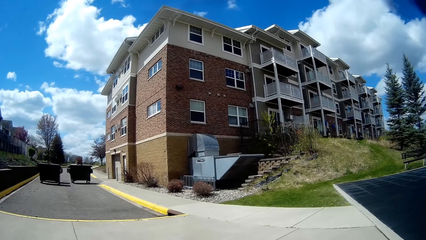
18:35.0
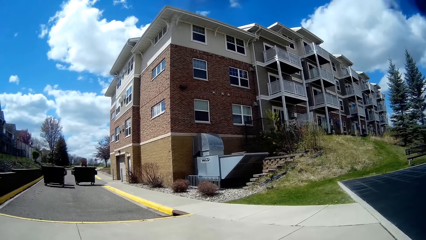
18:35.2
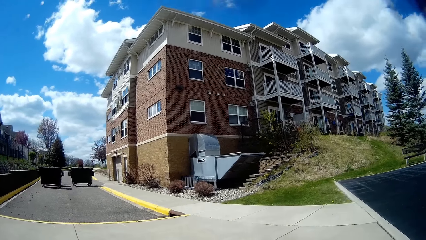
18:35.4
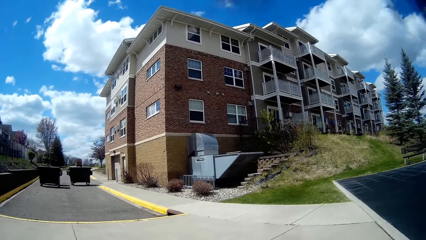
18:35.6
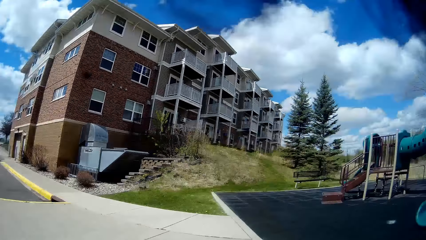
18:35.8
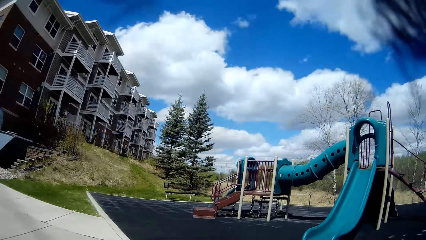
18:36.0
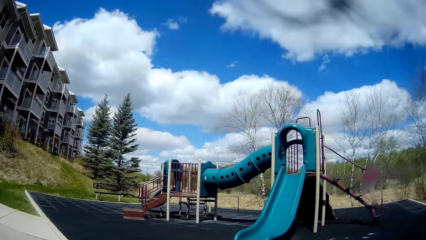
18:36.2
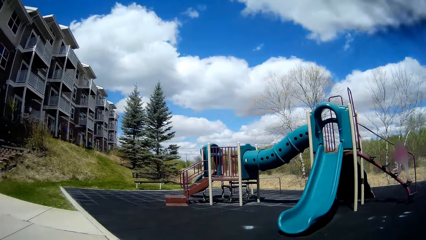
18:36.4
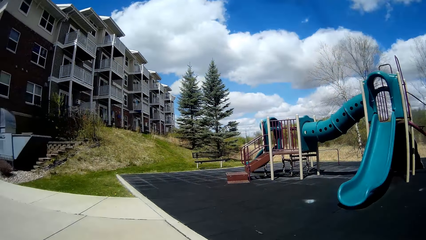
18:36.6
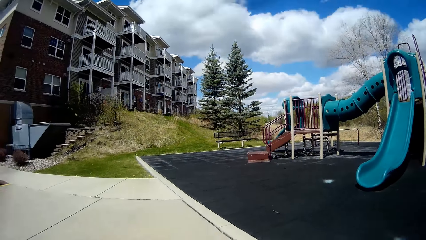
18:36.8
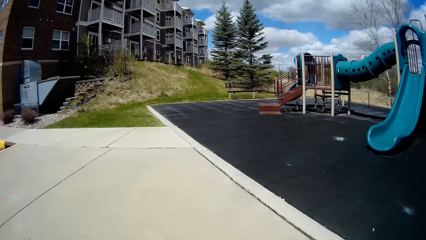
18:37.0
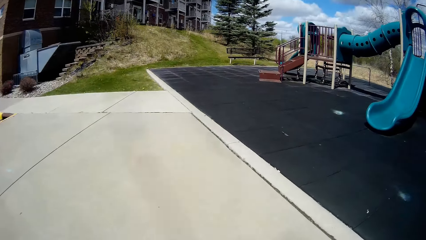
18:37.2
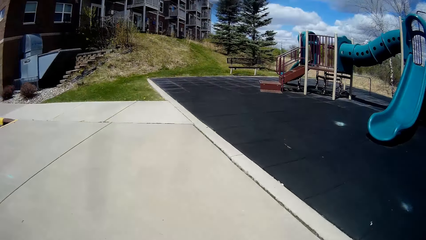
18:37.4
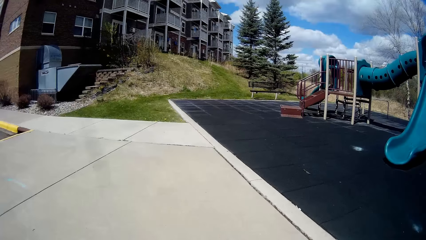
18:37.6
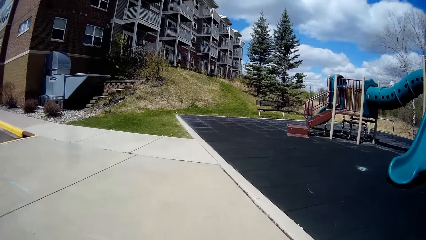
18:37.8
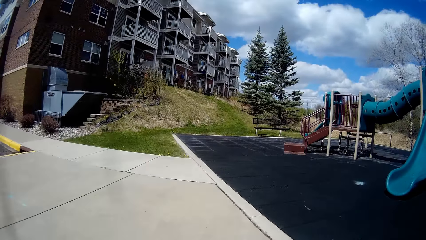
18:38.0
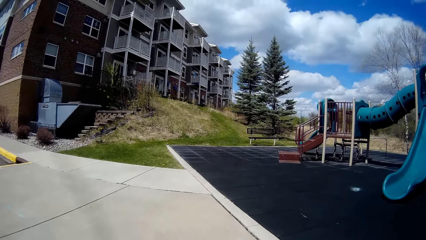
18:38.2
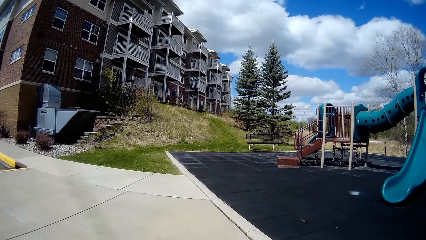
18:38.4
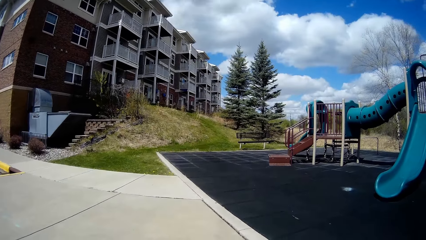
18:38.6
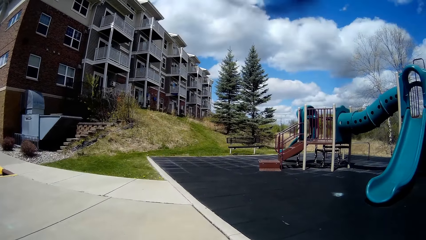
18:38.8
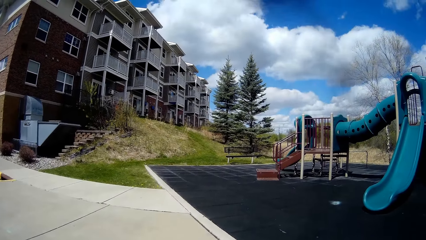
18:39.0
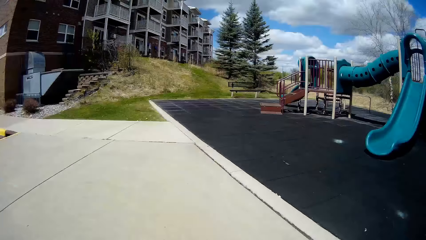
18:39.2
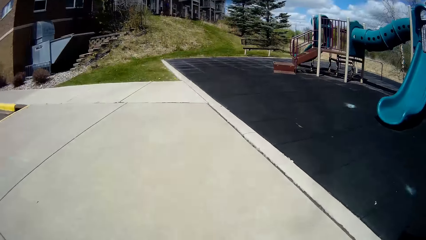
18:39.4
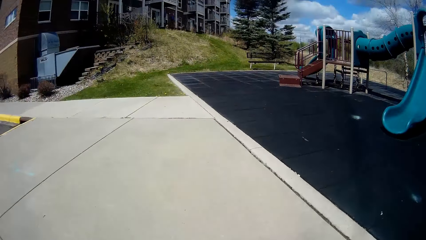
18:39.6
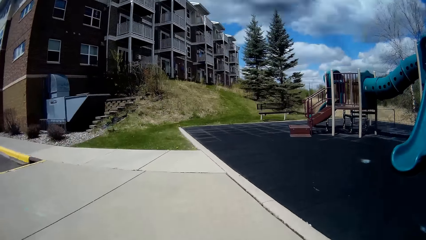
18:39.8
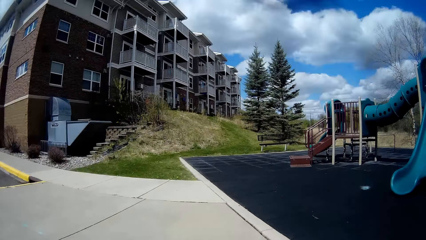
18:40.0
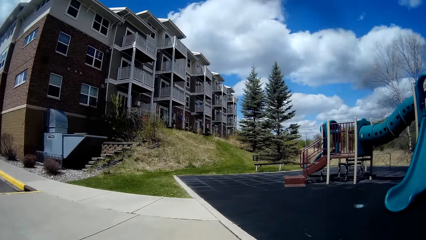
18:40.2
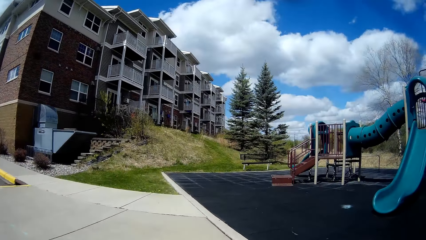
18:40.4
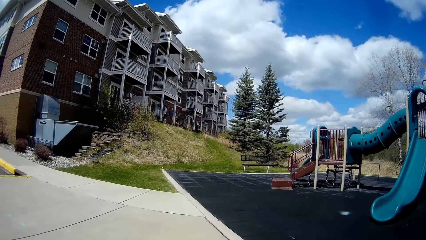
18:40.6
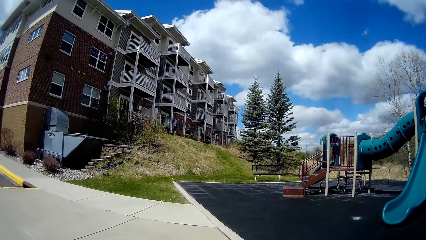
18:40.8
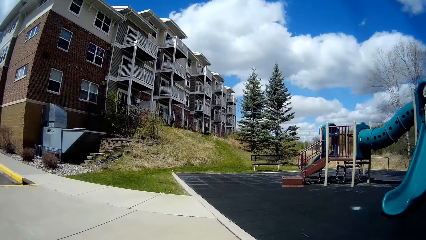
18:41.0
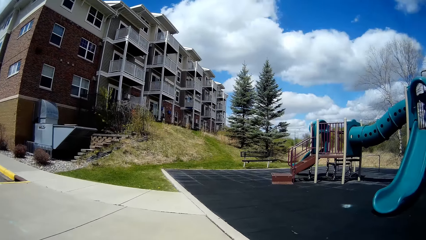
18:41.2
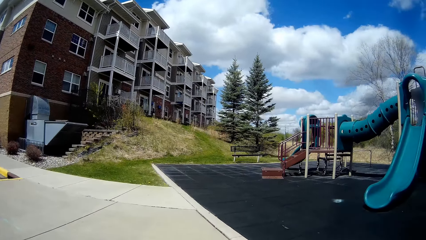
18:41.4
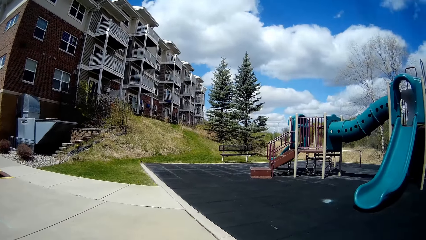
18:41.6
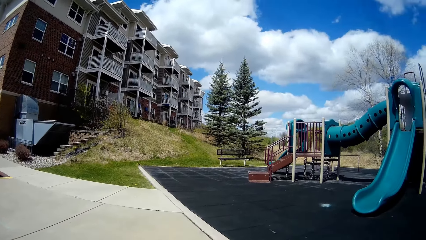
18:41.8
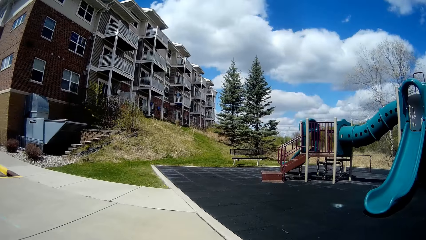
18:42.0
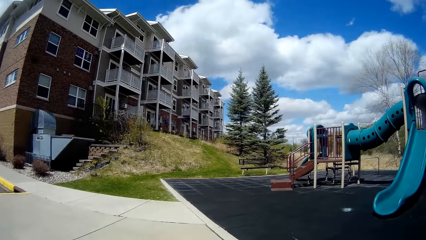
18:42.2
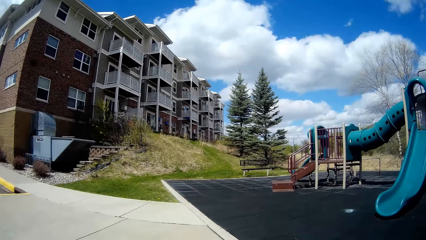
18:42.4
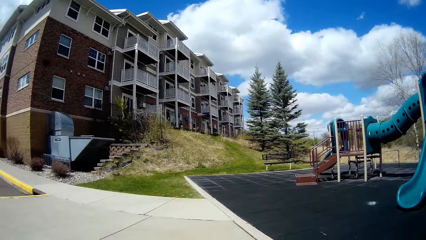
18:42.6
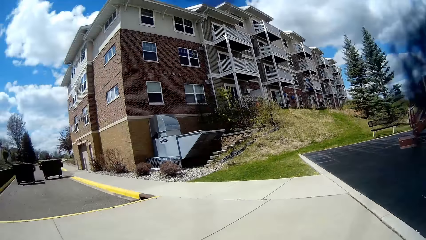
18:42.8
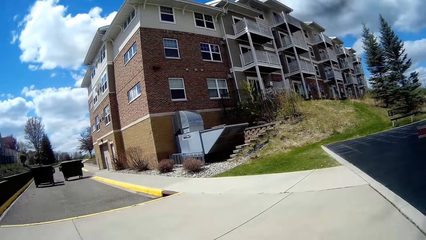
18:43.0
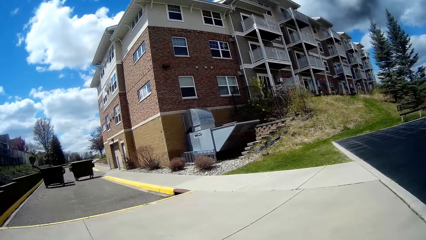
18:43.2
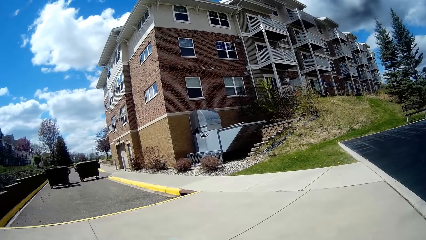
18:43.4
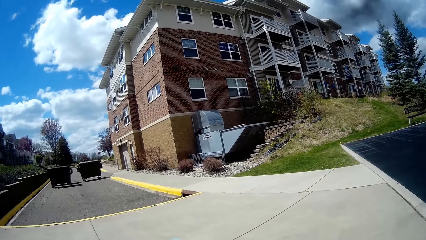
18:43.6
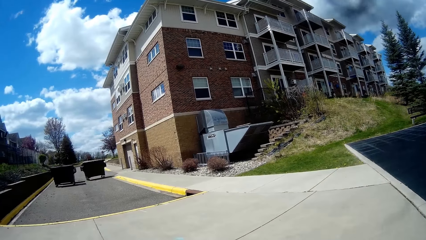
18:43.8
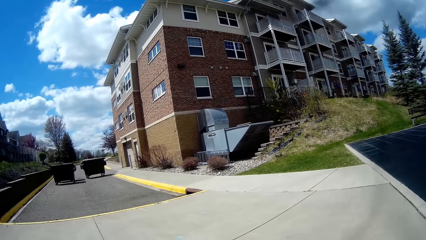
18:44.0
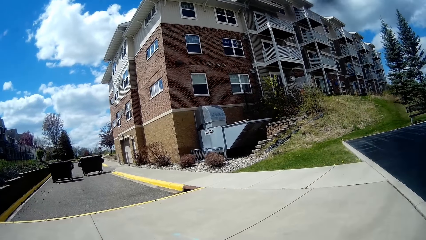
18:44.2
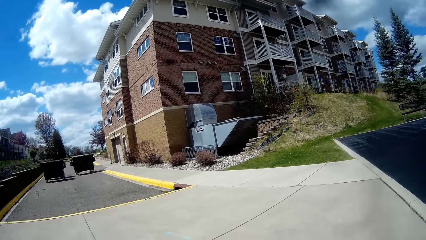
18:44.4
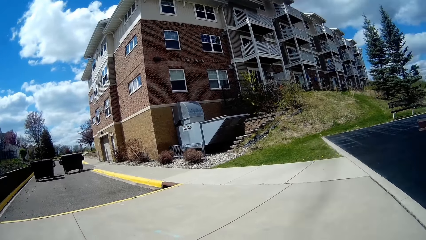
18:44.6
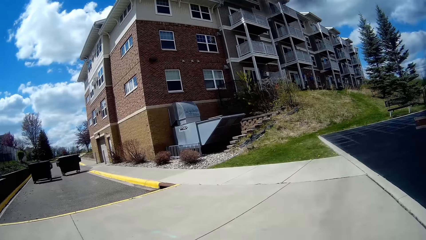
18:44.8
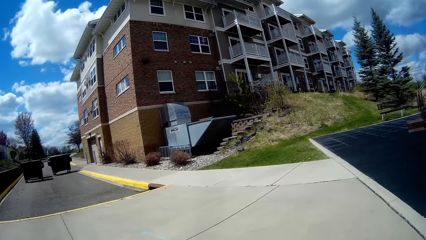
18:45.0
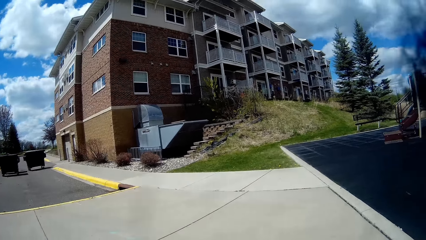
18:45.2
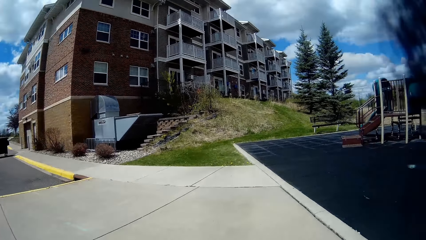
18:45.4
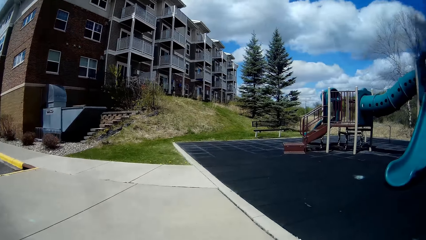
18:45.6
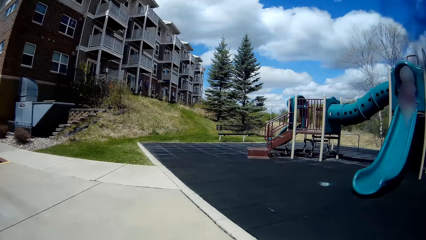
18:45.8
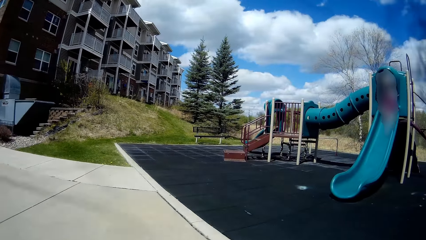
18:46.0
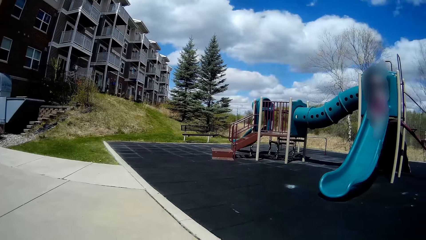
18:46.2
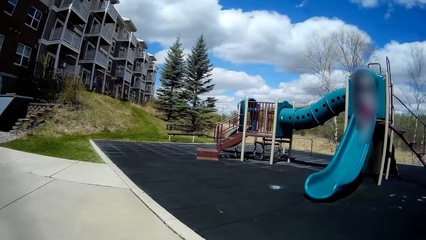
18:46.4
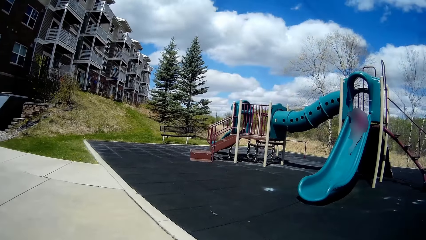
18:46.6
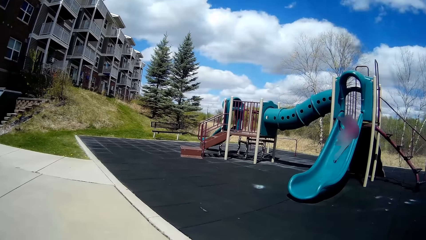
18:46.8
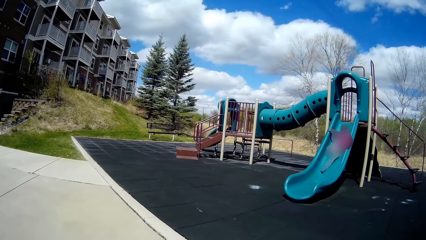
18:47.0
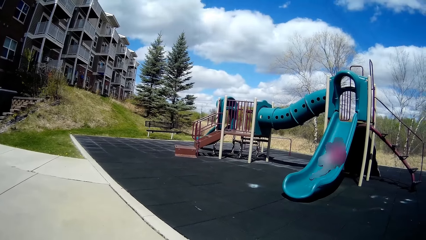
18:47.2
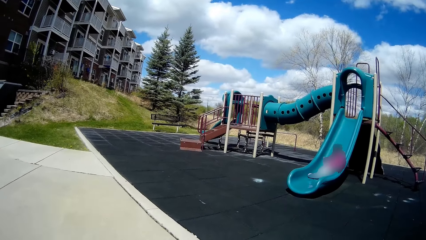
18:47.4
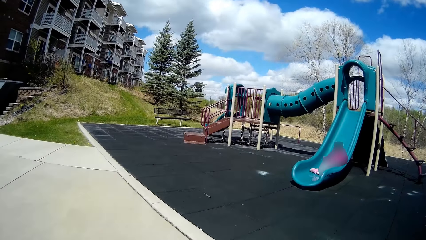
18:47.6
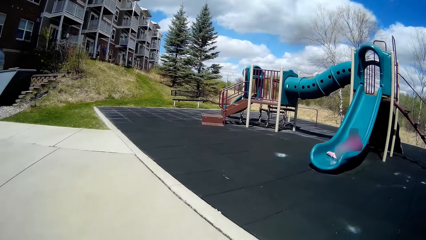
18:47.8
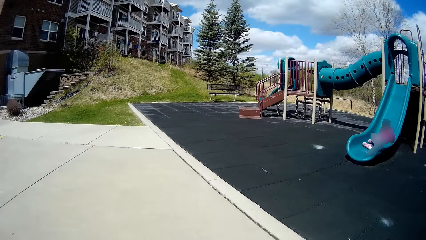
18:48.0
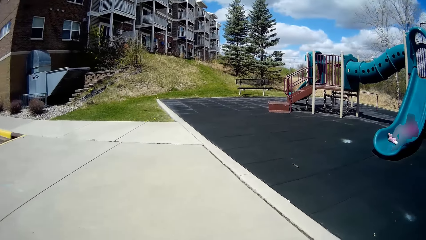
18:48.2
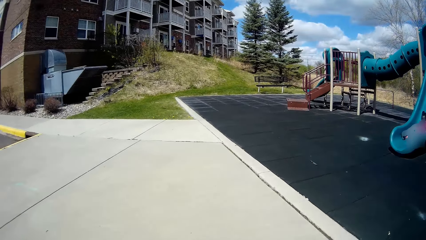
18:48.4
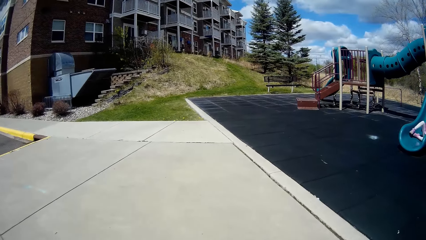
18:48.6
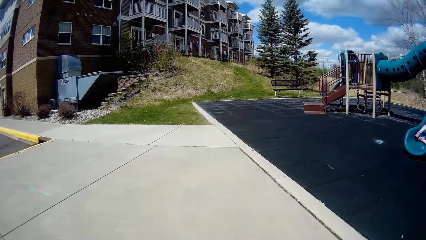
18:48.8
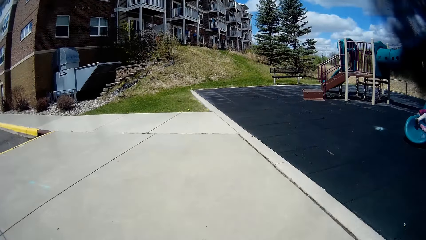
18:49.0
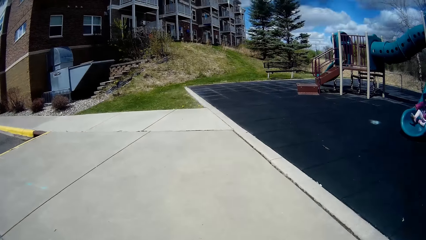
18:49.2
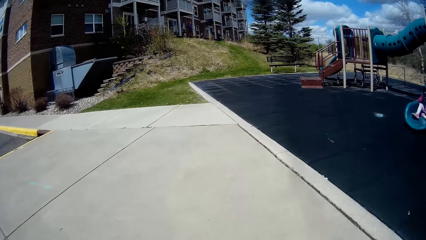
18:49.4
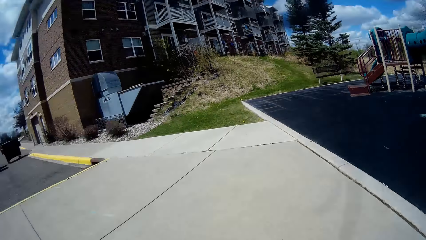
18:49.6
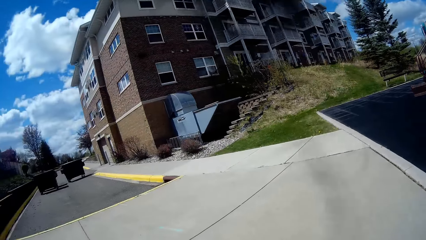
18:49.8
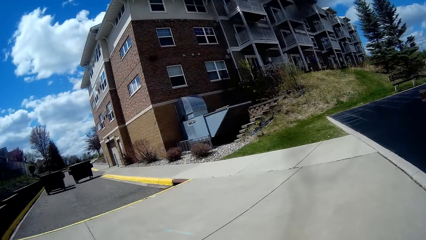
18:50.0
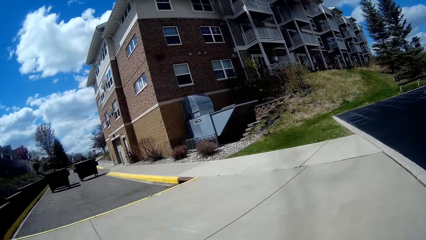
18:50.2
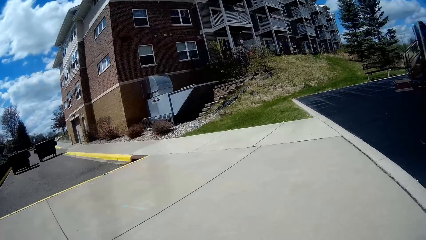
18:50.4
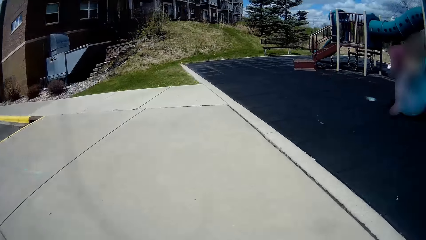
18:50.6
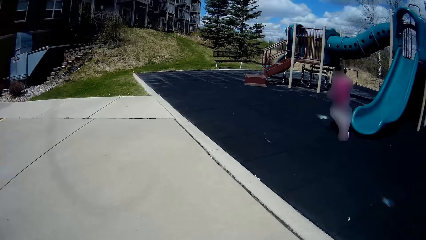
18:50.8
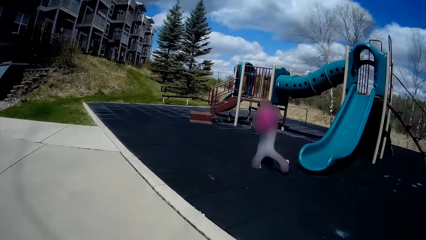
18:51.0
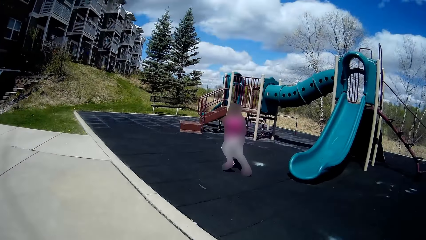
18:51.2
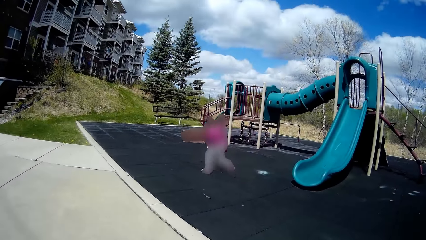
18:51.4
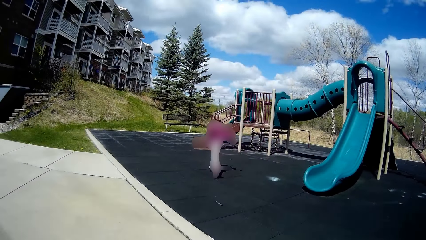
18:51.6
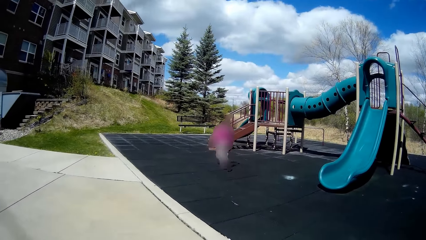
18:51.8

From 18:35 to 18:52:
The girl climbs the stairs on the slide. The girl walks into the slide. The girl slides down the slide.
